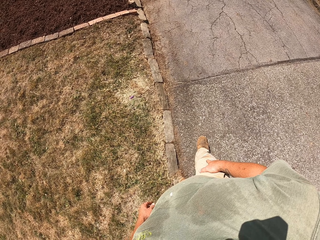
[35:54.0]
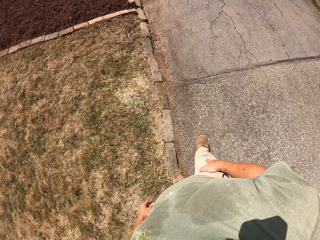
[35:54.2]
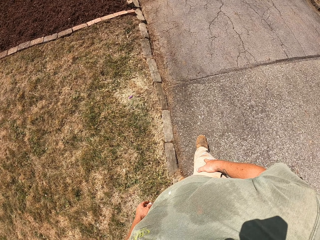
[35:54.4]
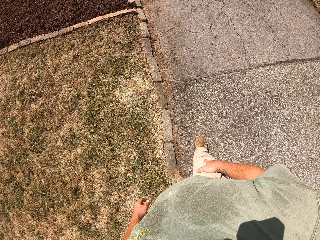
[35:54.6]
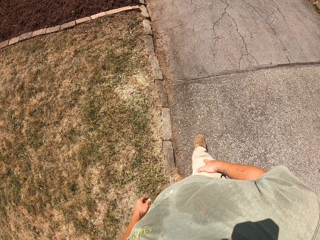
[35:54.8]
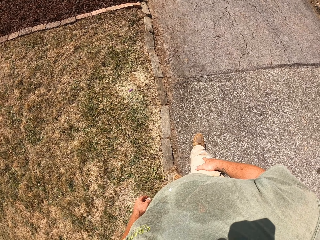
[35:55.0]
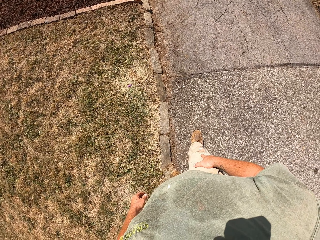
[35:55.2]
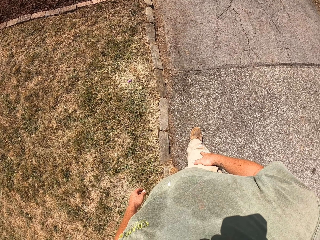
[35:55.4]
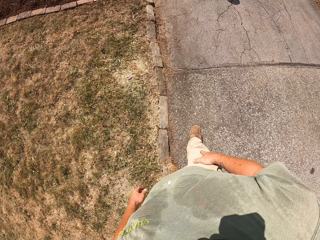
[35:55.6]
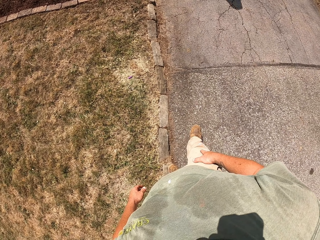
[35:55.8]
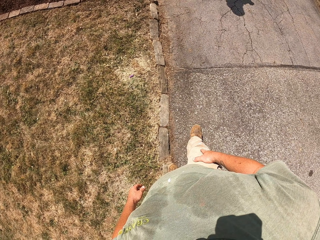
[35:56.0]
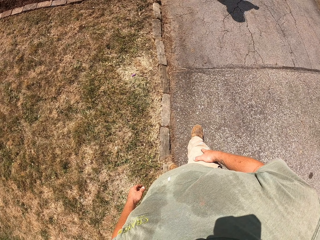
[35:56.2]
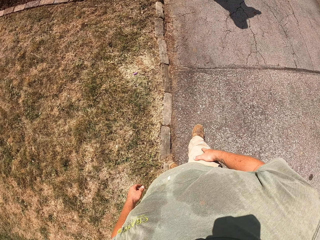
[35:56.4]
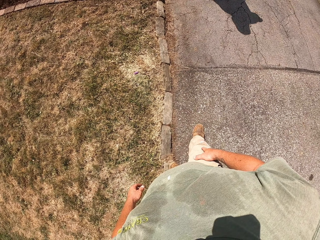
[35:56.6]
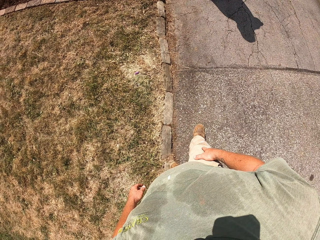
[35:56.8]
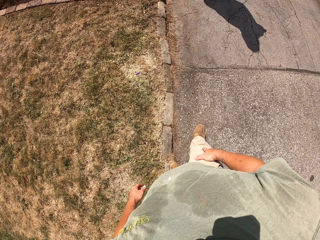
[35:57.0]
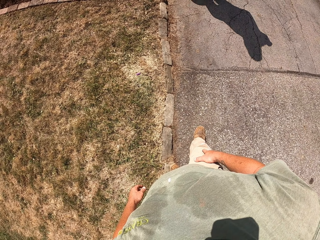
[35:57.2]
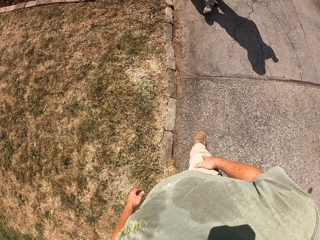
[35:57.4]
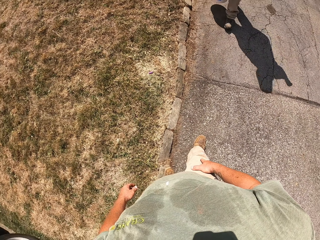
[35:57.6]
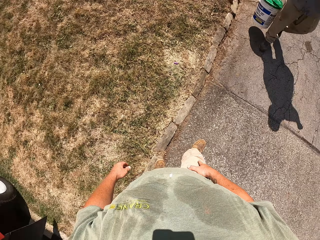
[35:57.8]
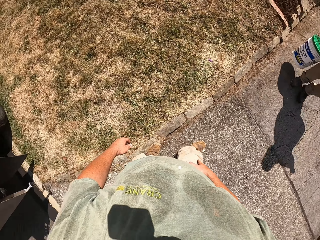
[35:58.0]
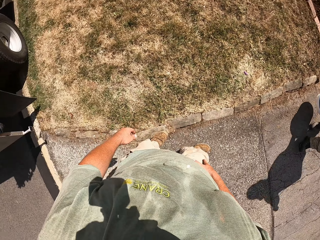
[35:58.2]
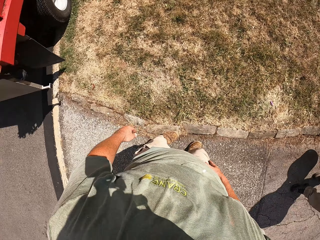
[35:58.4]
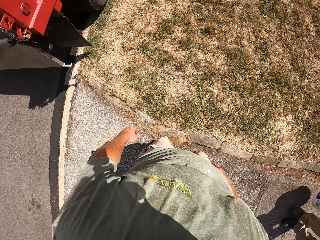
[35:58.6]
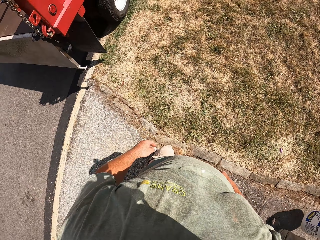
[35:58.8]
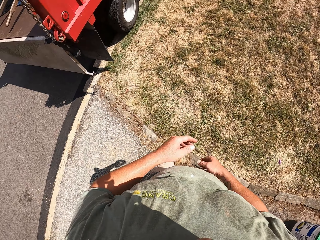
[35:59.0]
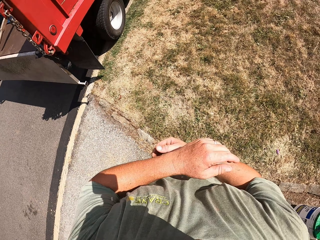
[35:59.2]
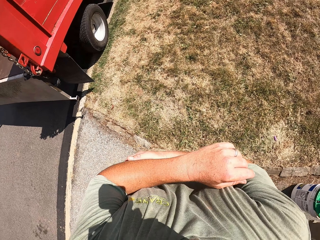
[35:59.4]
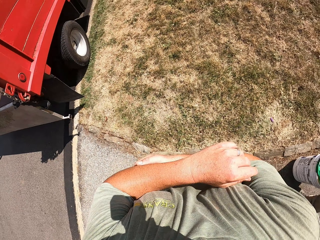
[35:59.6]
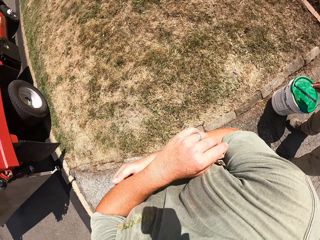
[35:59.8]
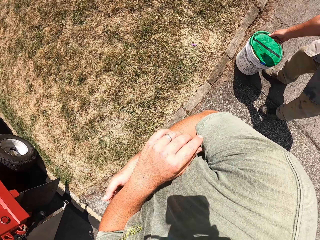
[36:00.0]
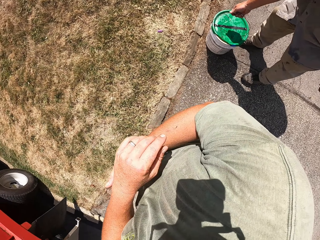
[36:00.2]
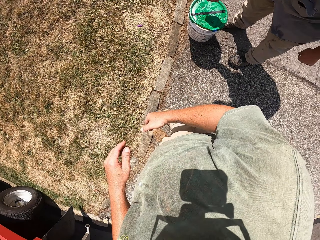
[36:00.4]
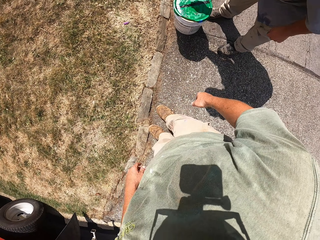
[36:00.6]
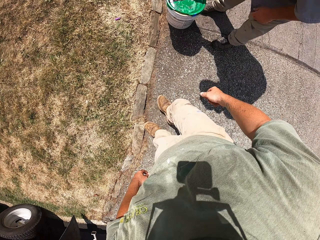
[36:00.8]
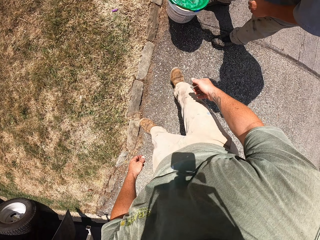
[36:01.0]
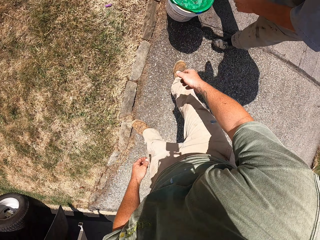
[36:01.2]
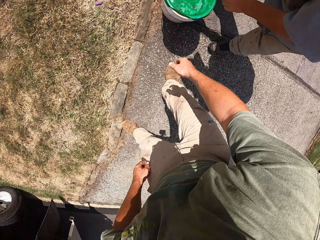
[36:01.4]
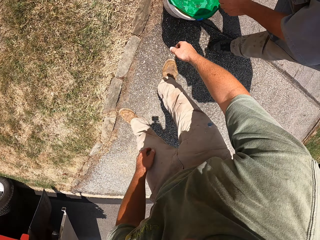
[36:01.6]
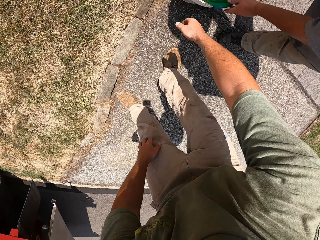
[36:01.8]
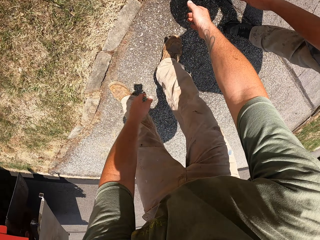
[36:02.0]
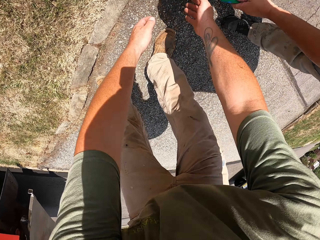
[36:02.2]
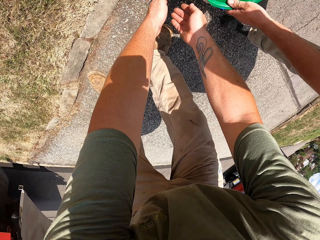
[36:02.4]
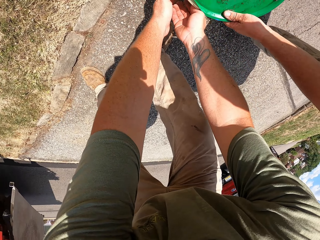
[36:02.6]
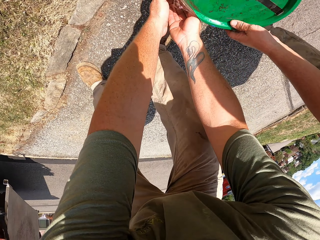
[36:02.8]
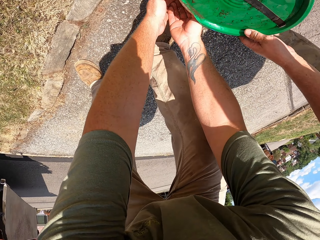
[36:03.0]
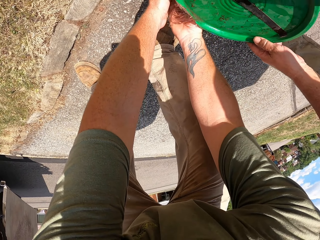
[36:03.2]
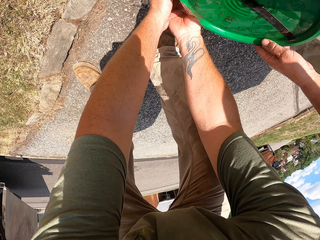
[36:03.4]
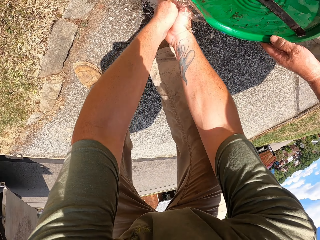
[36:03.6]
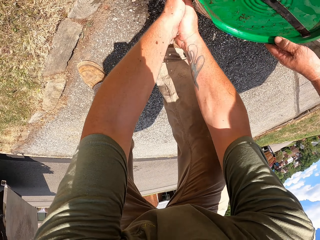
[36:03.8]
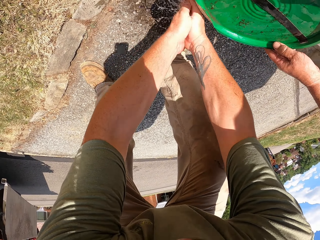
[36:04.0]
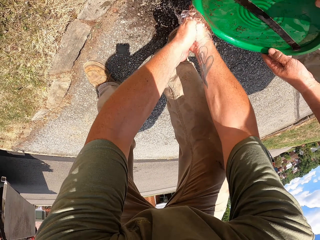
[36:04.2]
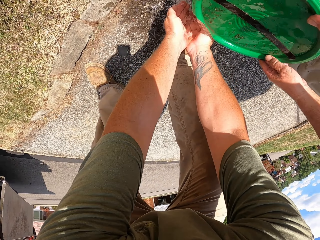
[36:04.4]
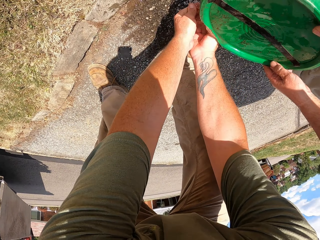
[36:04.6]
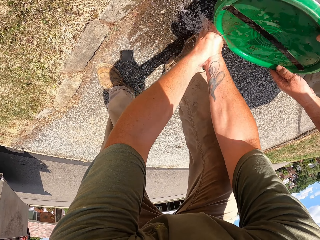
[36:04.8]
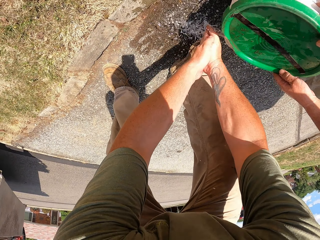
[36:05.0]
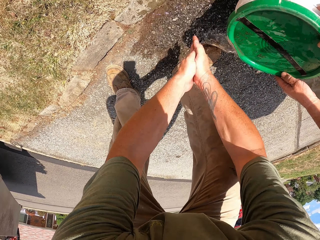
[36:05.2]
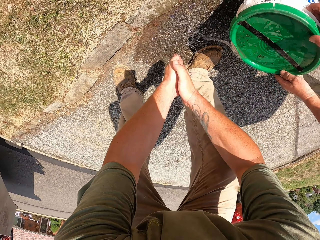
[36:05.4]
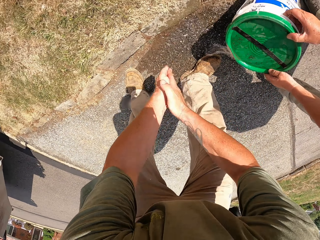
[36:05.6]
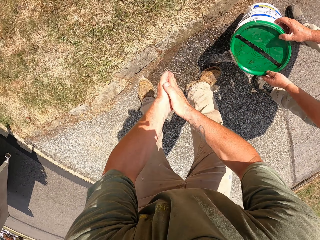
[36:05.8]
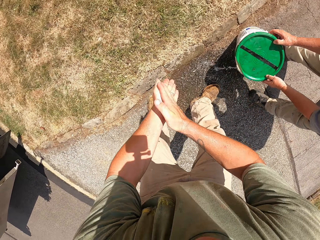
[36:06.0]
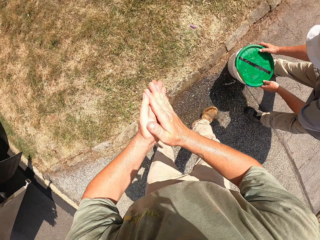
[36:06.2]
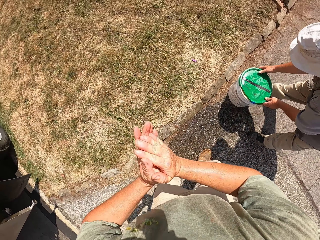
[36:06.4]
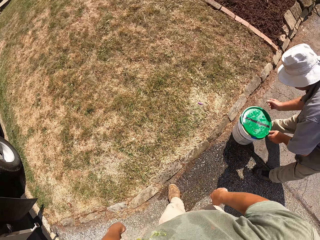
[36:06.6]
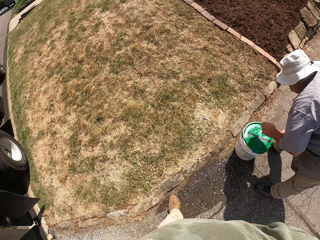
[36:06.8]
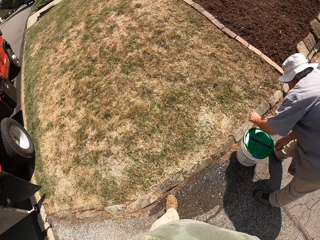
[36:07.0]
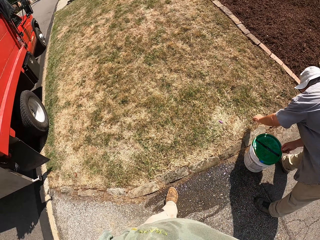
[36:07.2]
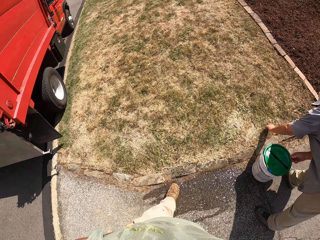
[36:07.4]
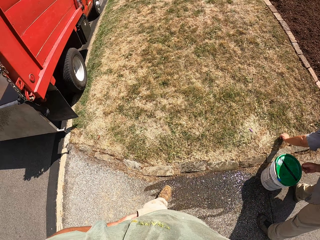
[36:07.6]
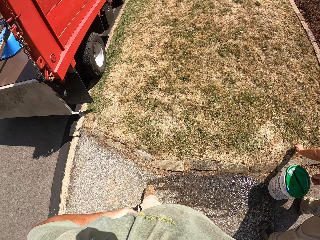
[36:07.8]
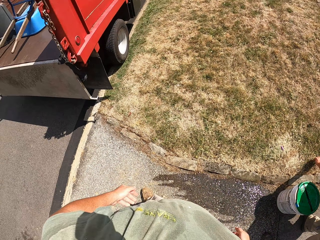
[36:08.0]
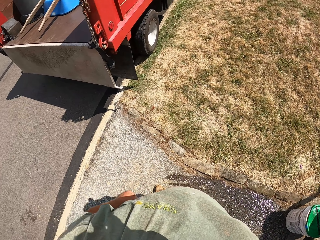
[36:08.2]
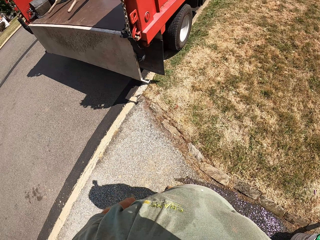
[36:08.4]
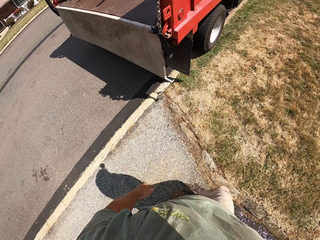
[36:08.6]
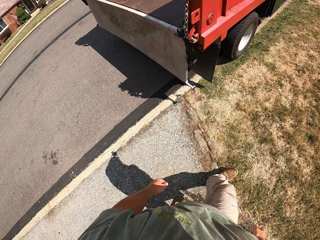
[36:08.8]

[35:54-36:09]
A man places the bucket on the ground. The man pours water for the camera wearer from the bucket. The camera wearer washes his hands from the bucket.

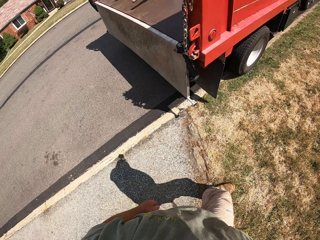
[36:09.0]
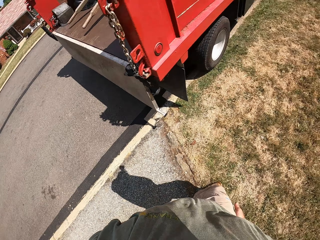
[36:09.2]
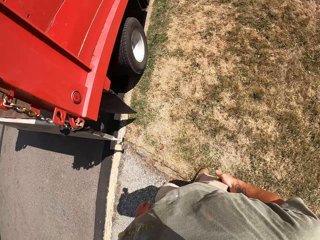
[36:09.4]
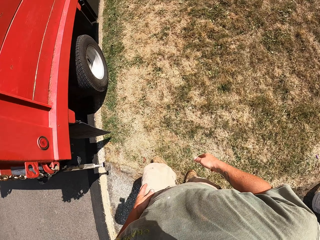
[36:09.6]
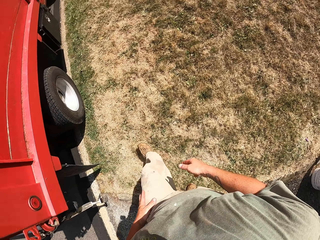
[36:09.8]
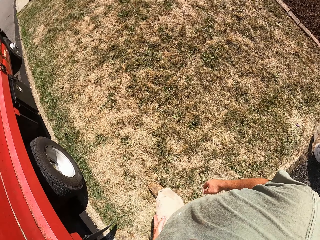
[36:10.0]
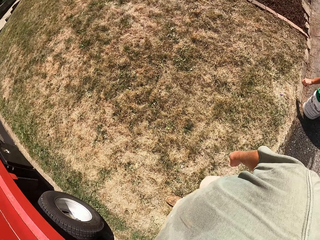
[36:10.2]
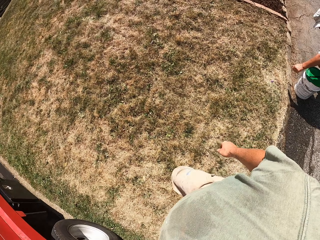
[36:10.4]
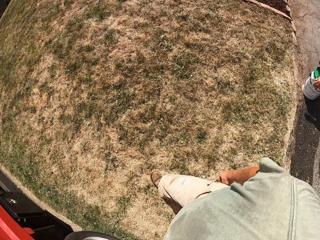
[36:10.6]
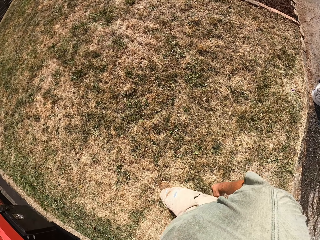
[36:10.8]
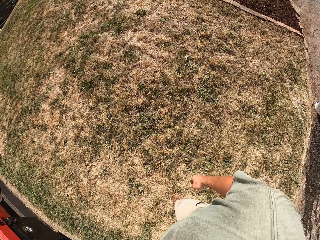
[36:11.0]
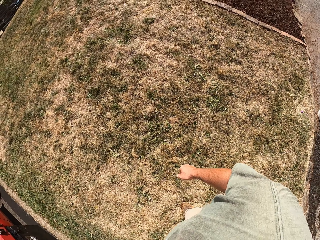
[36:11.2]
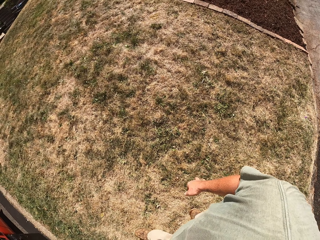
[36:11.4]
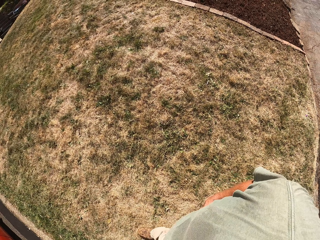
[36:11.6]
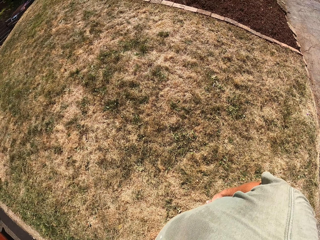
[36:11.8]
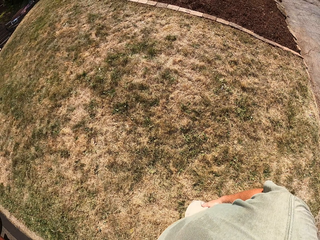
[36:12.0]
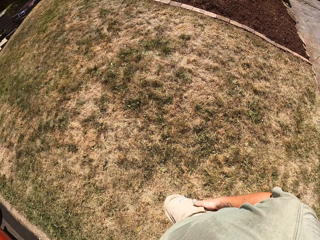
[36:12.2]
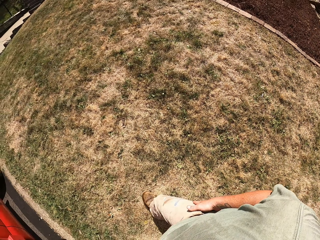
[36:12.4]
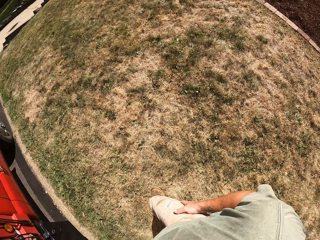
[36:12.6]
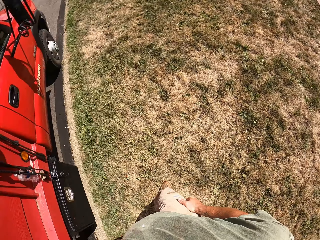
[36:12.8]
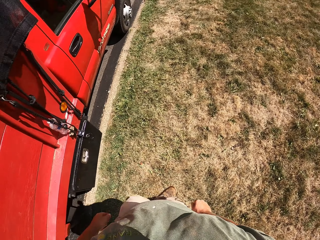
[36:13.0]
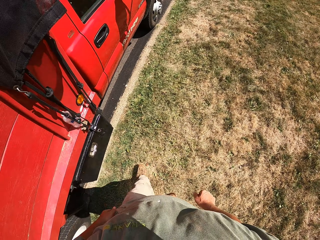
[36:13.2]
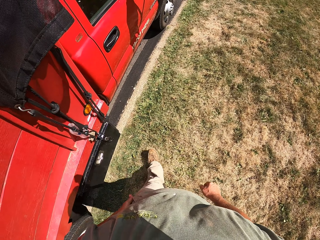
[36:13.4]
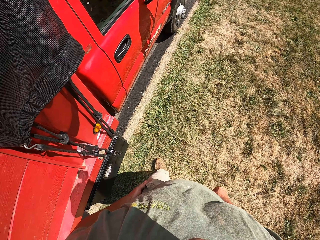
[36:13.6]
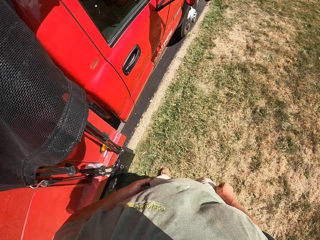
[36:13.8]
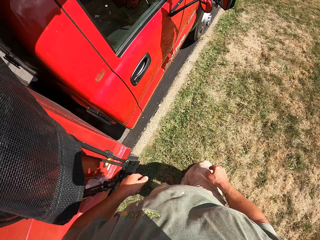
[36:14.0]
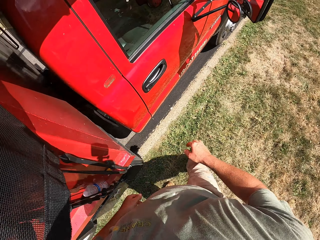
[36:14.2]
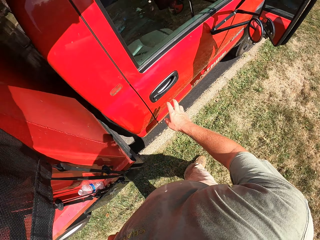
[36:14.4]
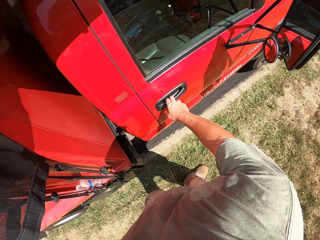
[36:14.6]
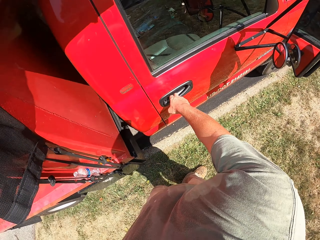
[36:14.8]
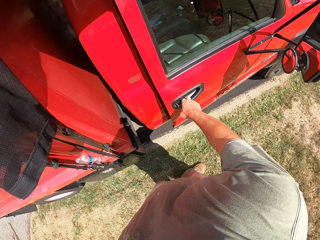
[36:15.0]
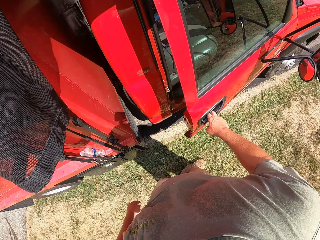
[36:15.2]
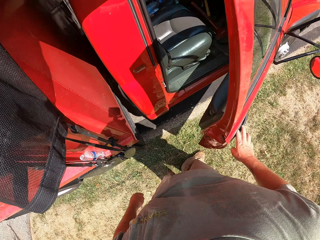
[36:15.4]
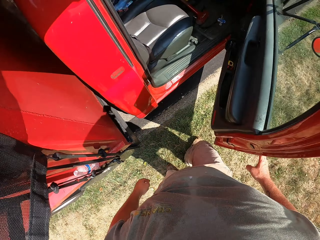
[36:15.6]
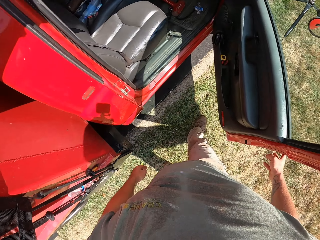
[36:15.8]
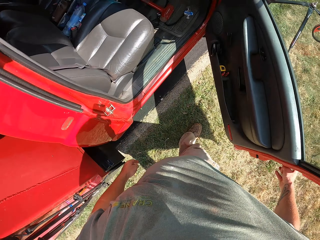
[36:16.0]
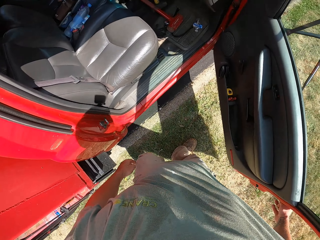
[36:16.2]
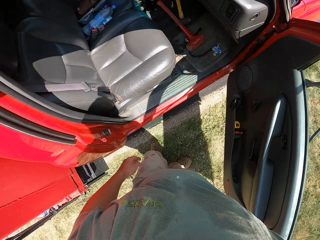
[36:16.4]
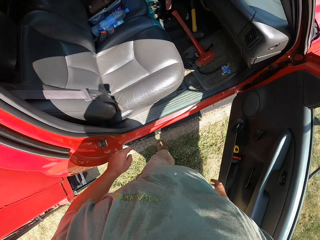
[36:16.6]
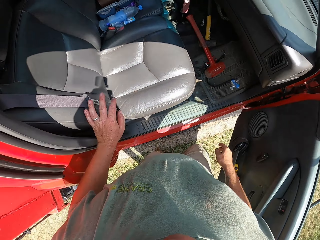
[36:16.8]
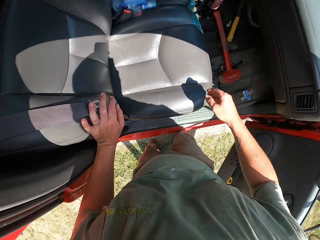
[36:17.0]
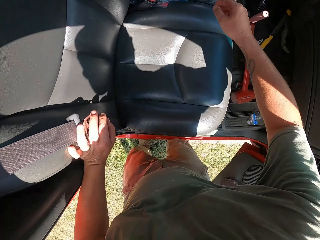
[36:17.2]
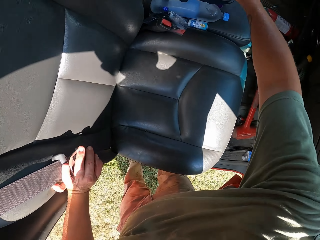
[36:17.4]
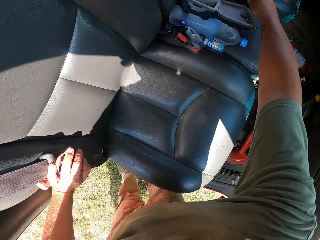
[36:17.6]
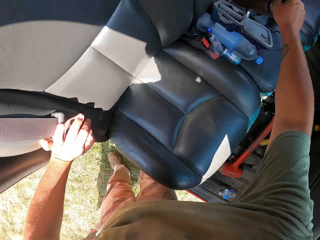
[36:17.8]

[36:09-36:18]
The camera wearer wipes his hand on his trouser. He opens the door to the vehicle.
